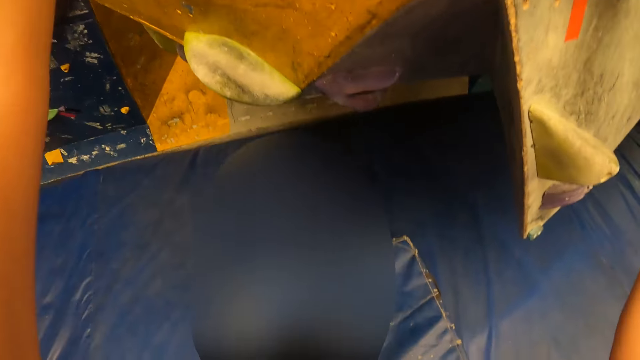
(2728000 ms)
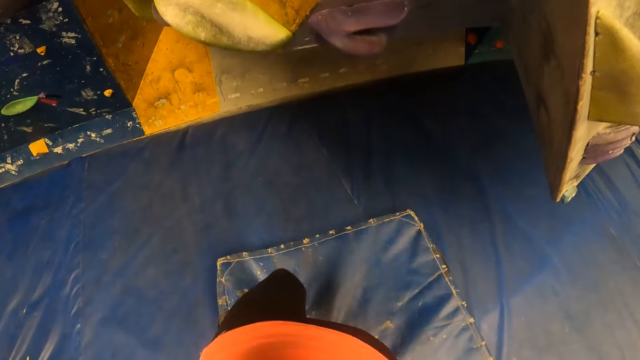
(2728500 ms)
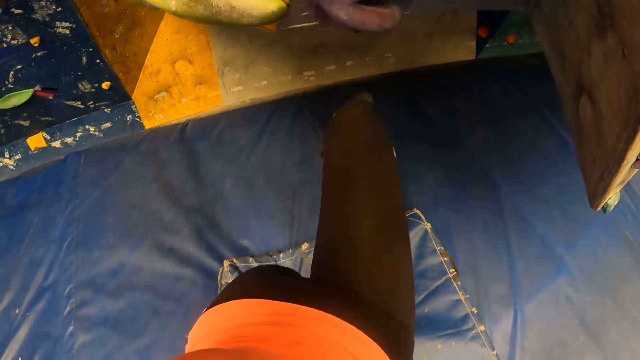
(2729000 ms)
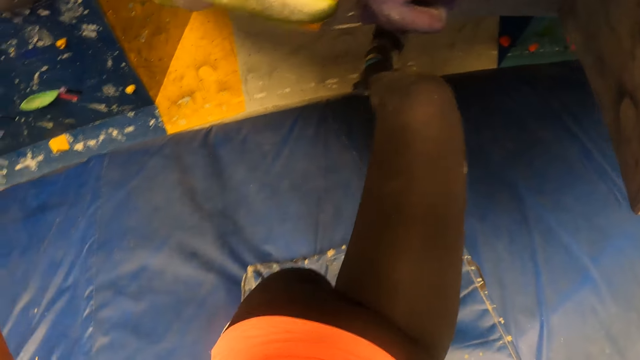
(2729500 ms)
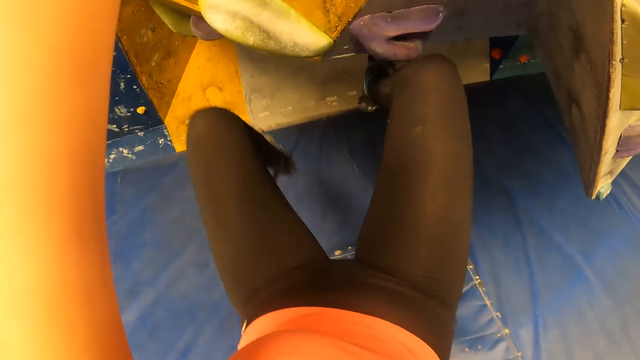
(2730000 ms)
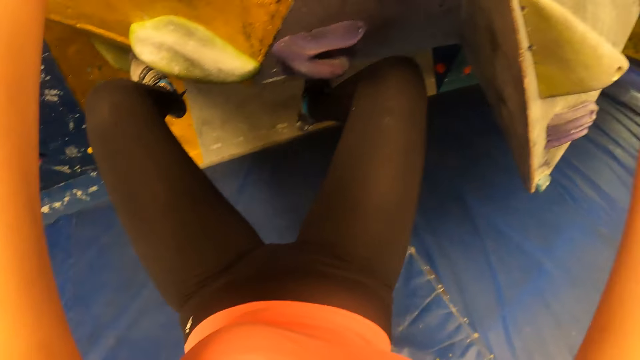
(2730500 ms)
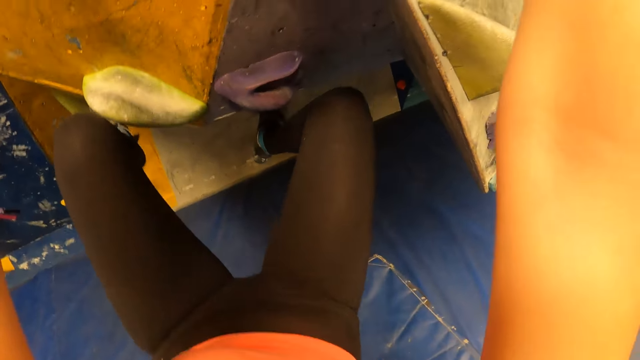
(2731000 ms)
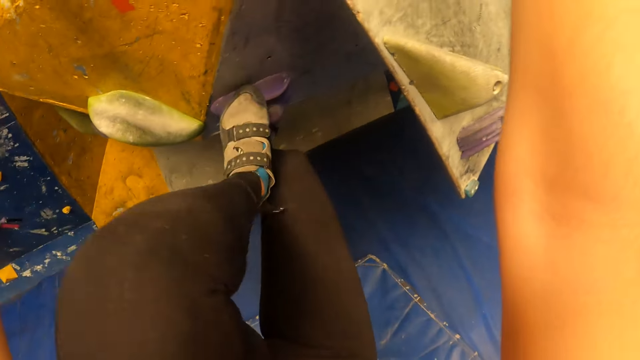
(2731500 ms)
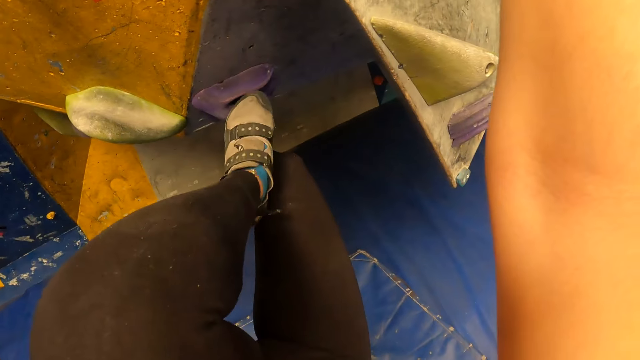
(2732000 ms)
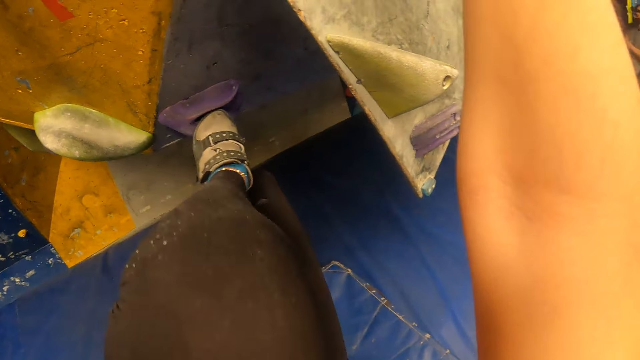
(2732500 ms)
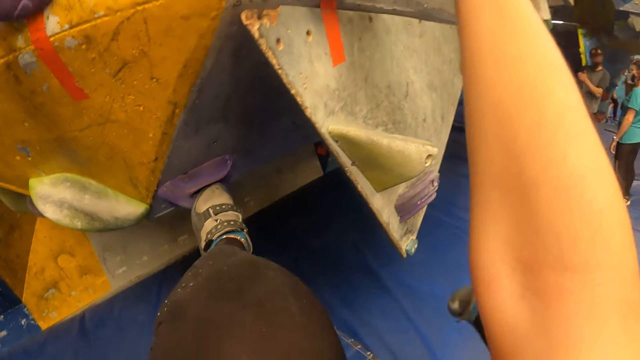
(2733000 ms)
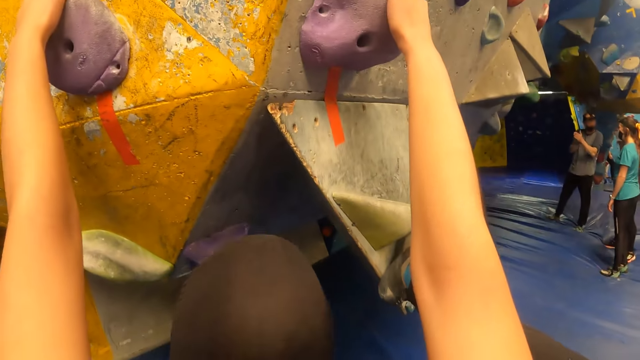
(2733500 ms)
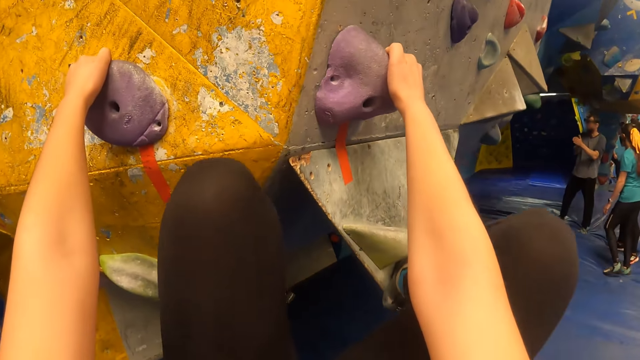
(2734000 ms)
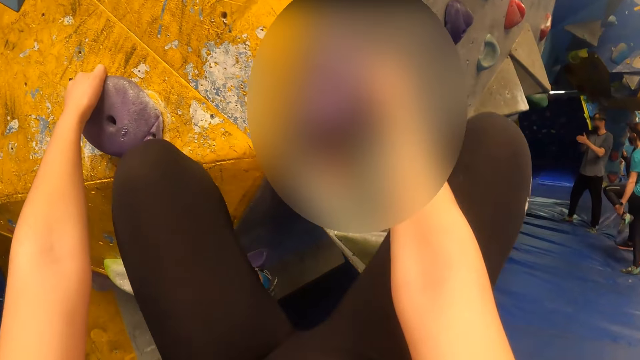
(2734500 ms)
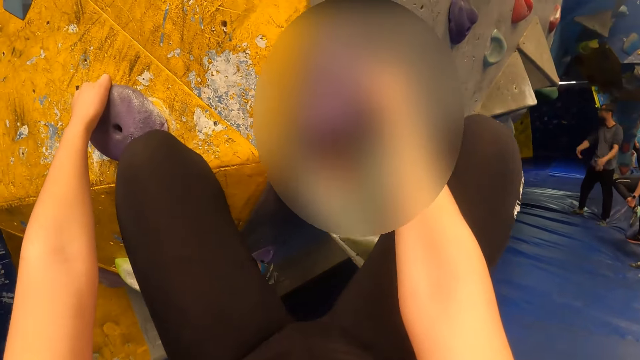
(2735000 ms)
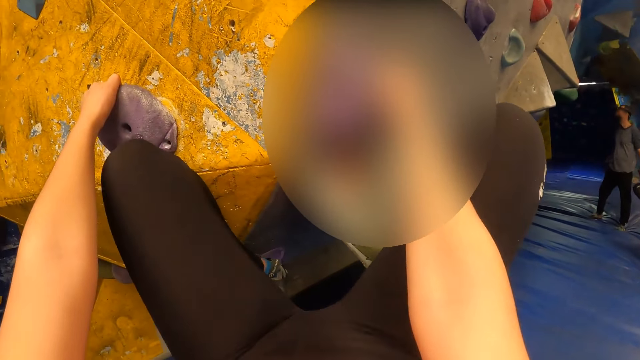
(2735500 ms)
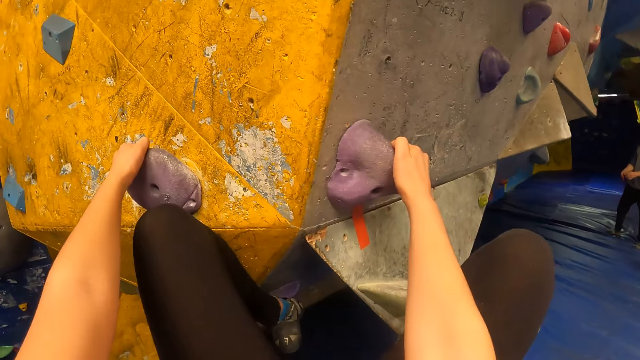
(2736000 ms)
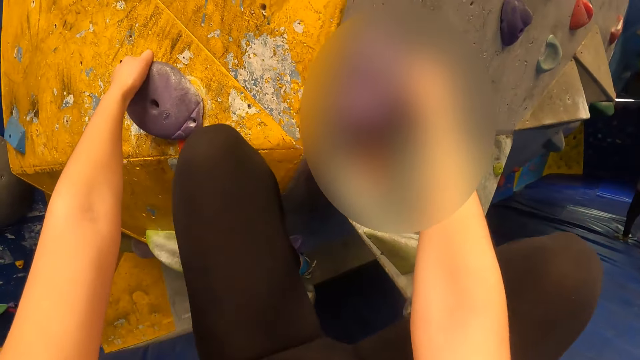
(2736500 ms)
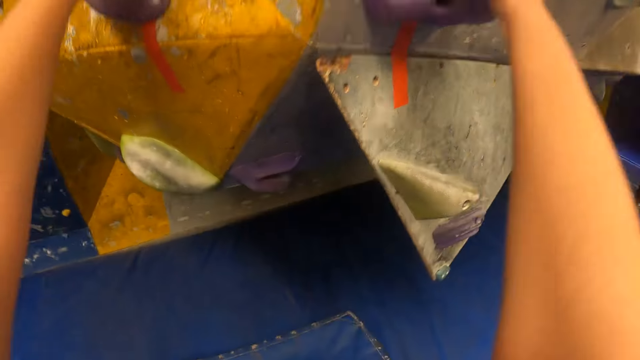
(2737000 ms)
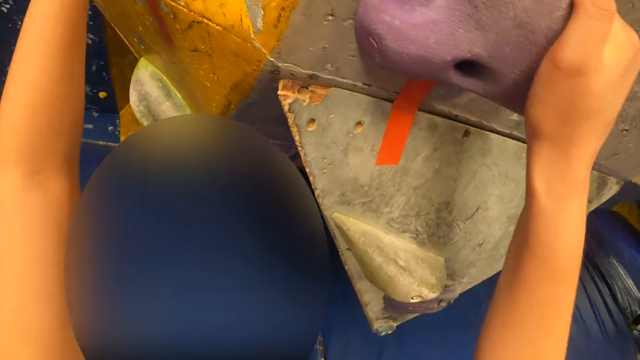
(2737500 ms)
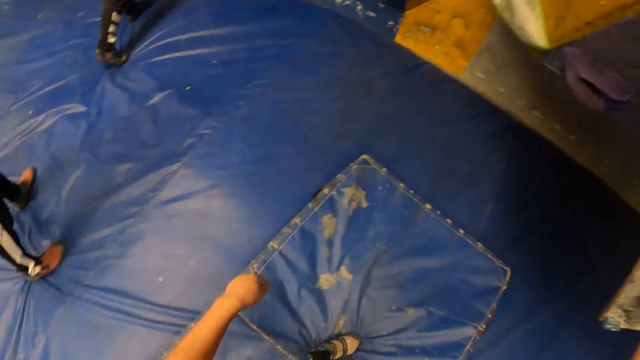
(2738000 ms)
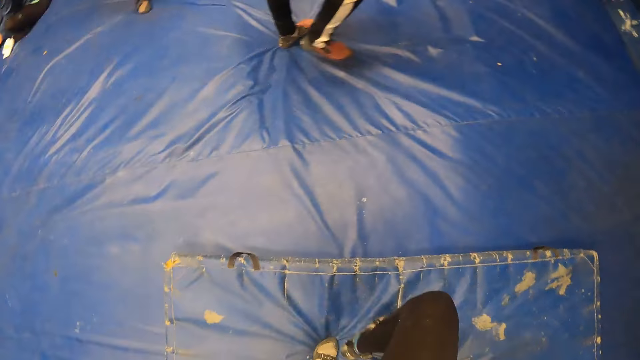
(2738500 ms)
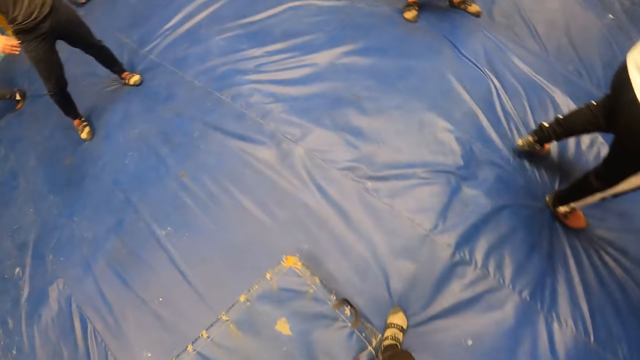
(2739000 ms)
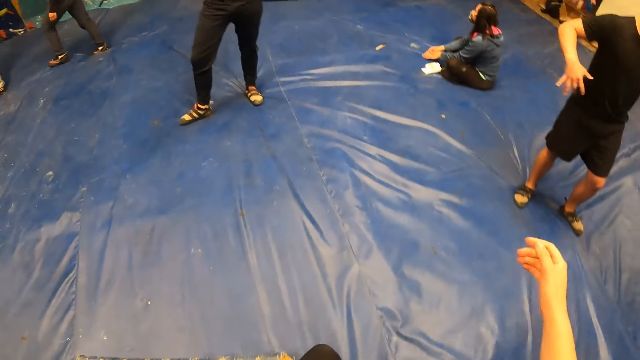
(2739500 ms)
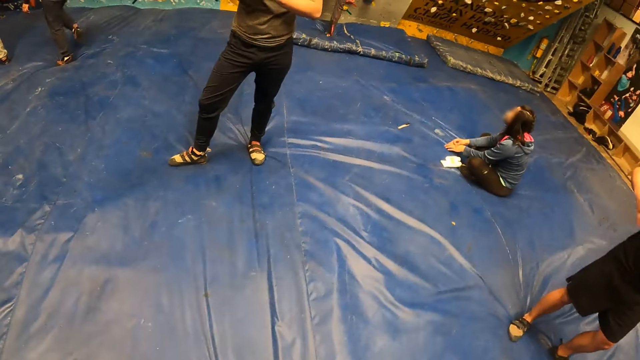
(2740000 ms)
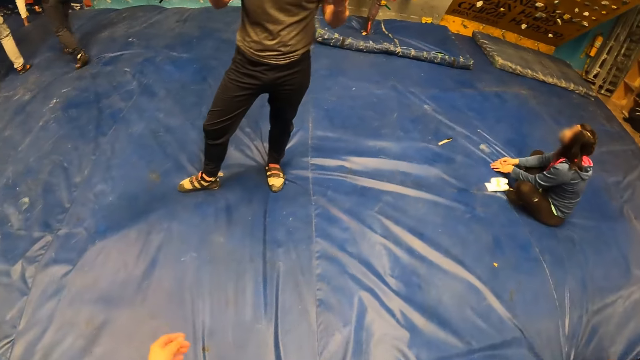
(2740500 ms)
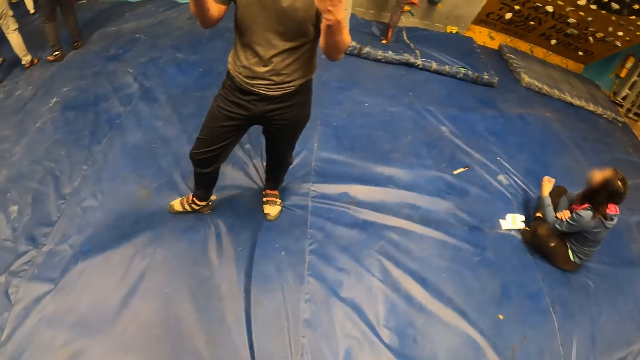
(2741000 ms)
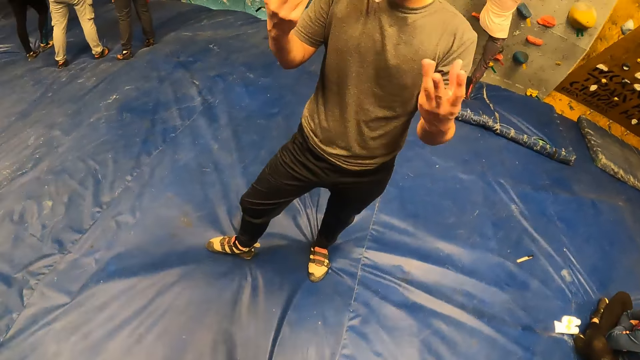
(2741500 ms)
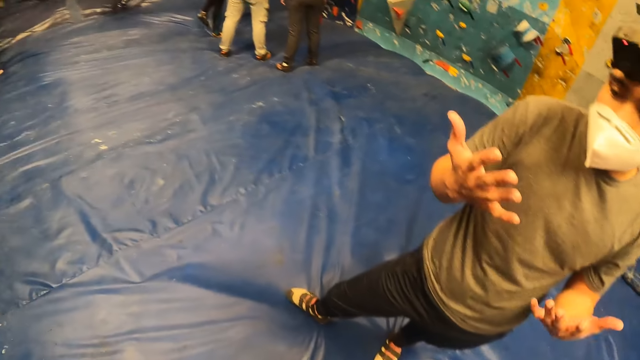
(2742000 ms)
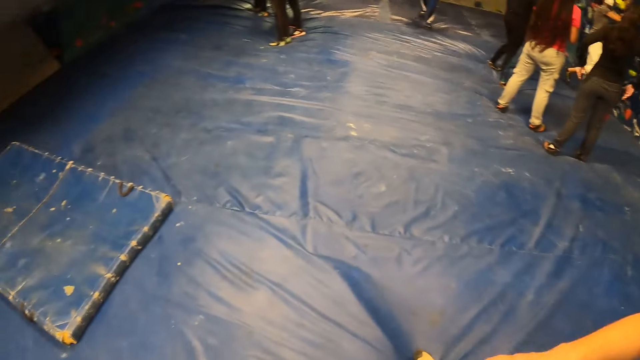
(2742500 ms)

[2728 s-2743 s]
The camera wearer climbs the wall with both hands. They step on the climbing holders. They step on the climbing holders again. They jump down the wall. They look around. They interact with a man. They walk around.

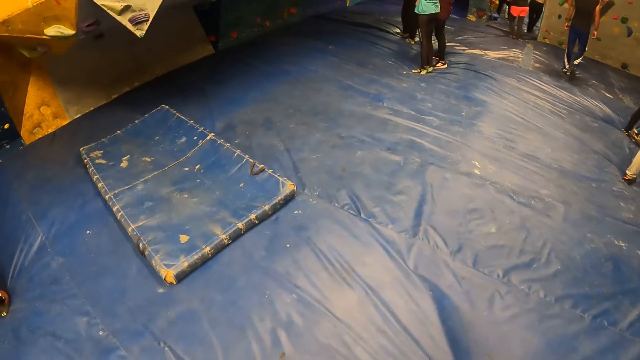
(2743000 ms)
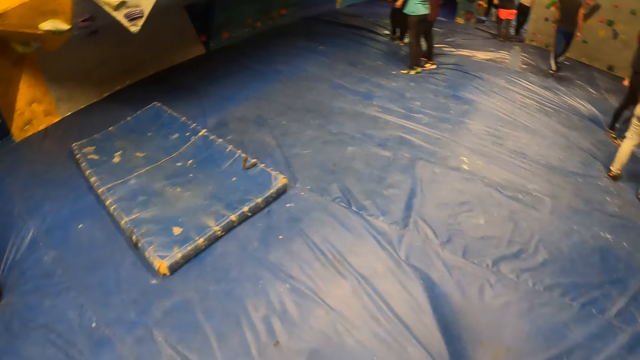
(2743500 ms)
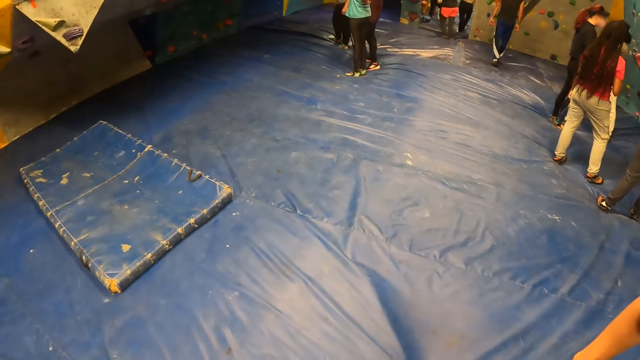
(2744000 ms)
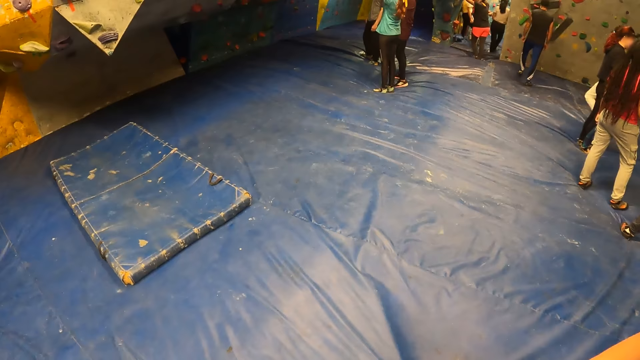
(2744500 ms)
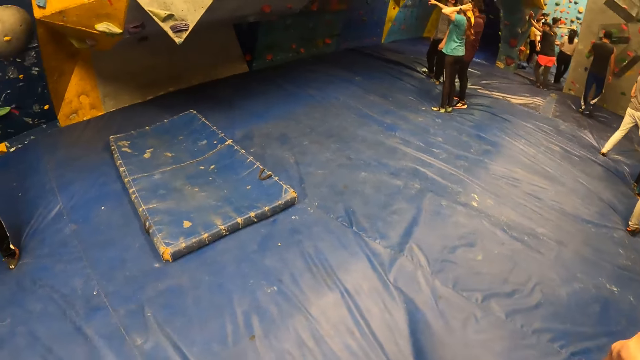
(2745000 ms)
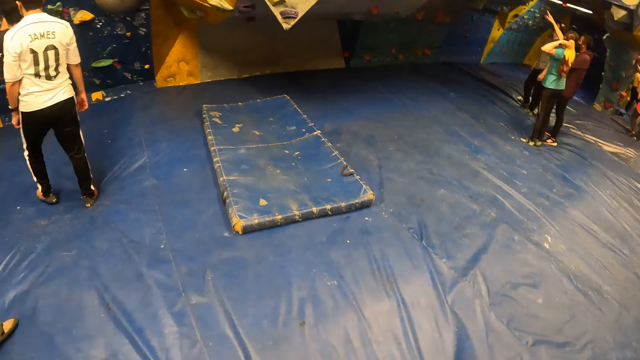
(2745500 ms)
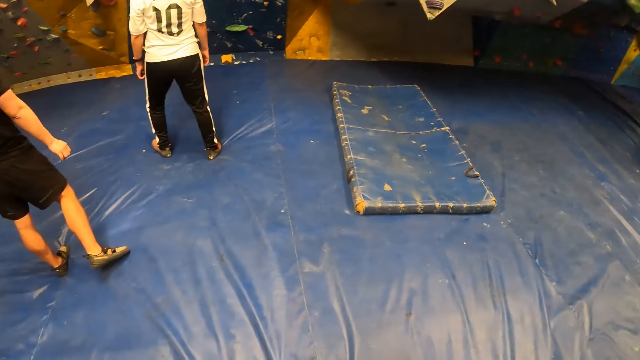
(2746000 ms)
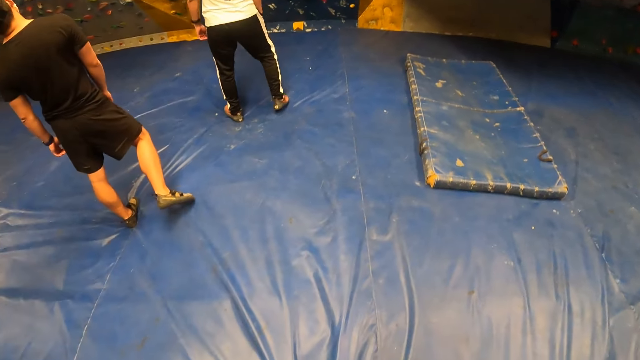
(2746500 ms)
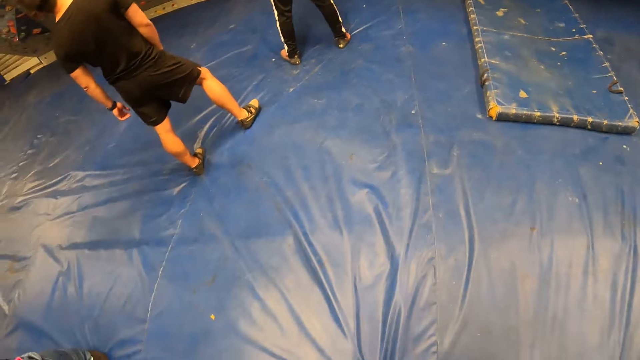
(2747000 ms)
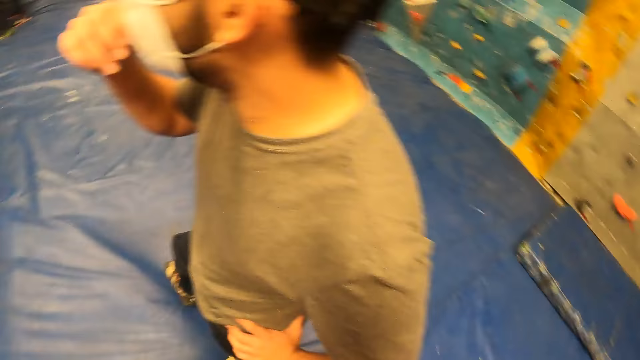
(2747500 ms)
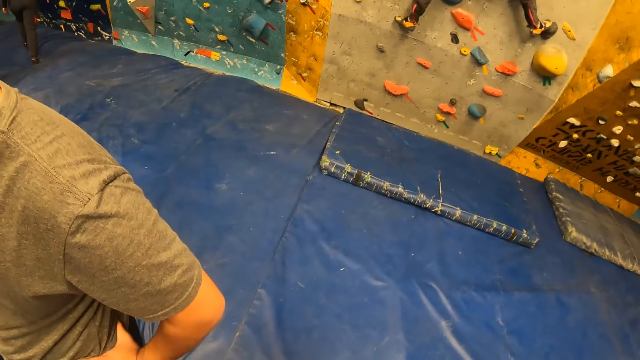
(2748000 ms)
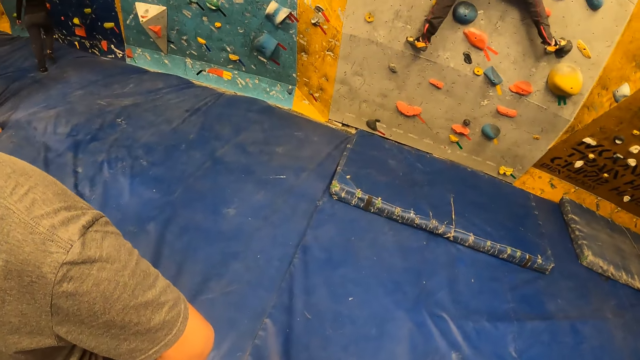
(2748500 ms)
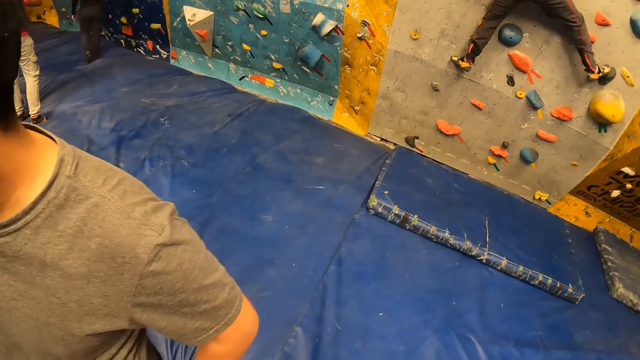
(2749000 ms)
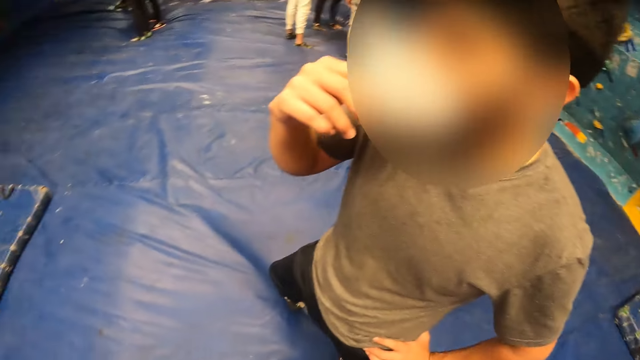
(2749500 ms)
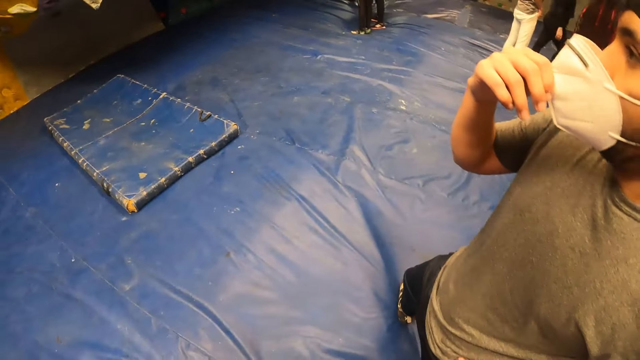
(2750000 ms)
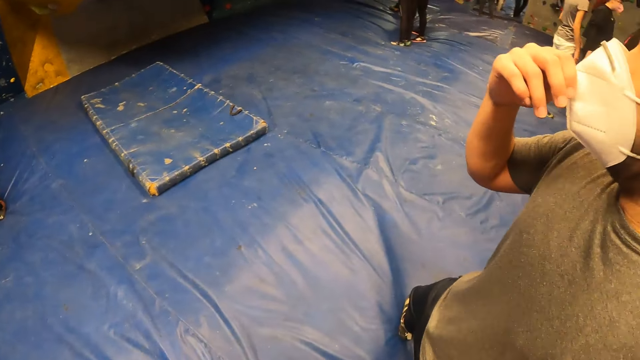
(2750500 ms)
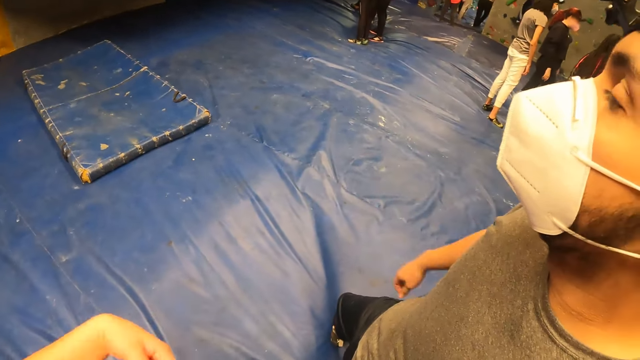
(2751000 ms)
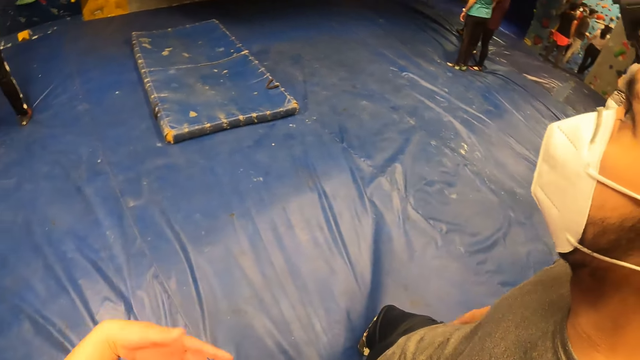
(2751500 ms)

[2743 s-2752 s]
The camera wearer looks around. The man adjusts a facemask on his face with his left hand.
